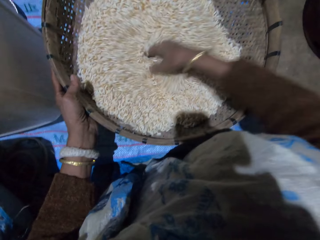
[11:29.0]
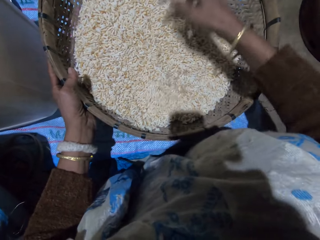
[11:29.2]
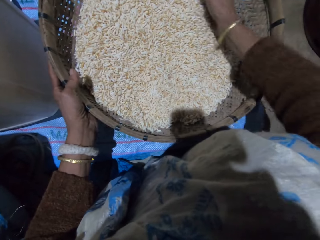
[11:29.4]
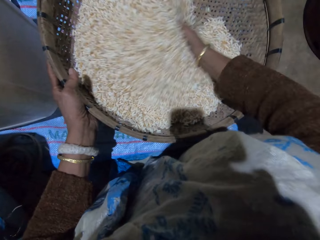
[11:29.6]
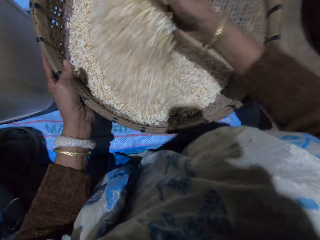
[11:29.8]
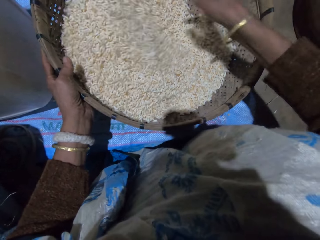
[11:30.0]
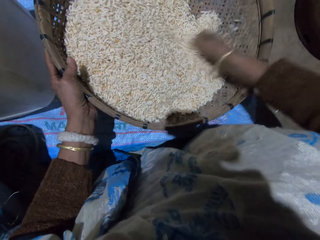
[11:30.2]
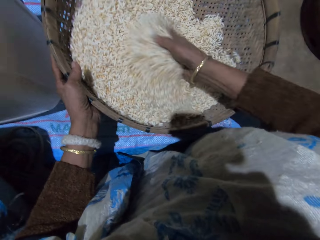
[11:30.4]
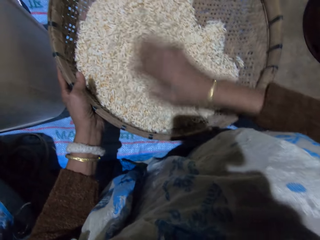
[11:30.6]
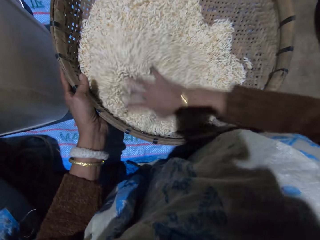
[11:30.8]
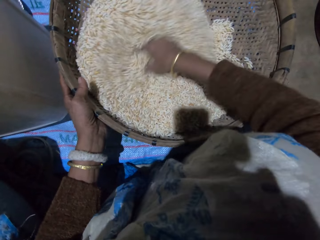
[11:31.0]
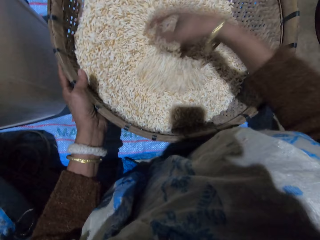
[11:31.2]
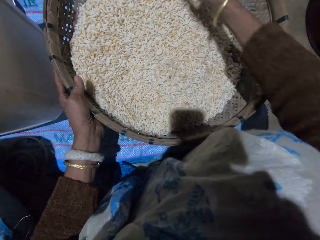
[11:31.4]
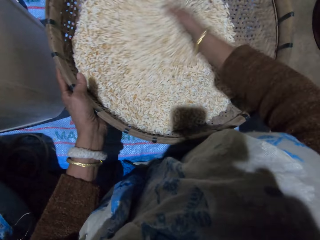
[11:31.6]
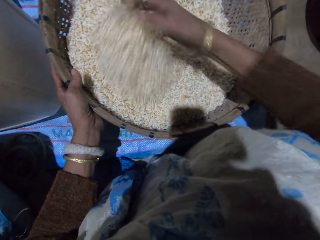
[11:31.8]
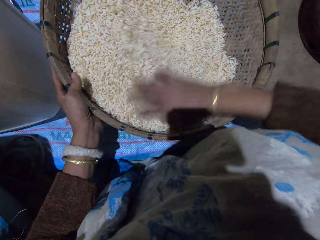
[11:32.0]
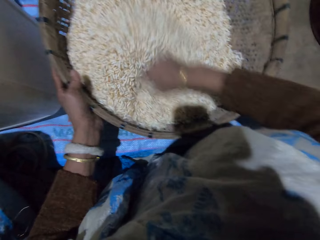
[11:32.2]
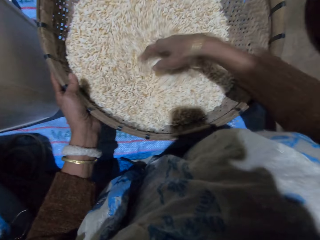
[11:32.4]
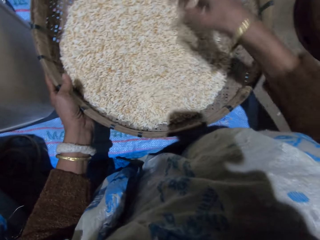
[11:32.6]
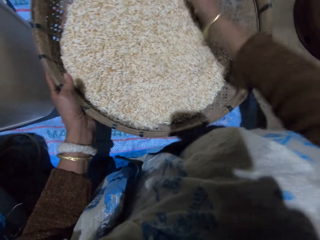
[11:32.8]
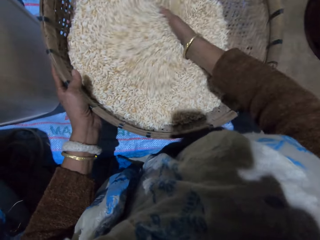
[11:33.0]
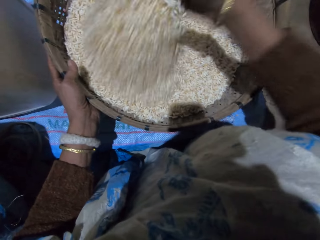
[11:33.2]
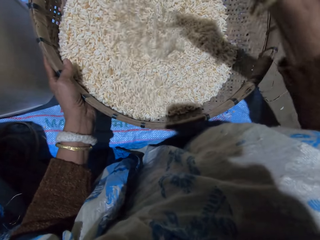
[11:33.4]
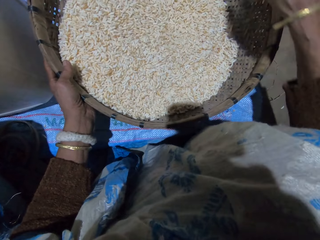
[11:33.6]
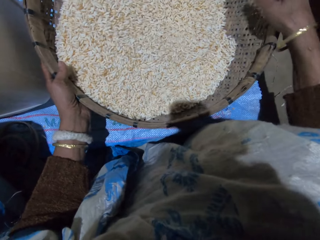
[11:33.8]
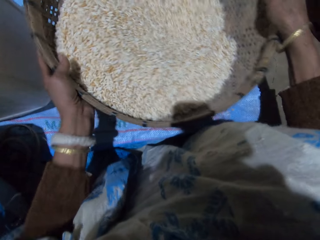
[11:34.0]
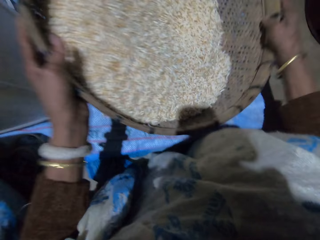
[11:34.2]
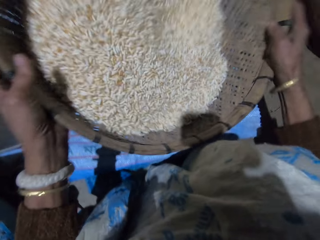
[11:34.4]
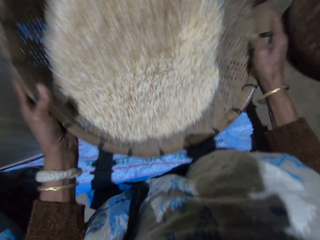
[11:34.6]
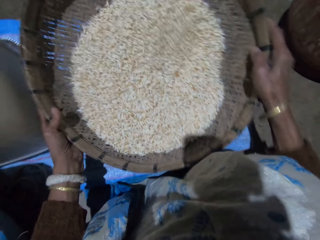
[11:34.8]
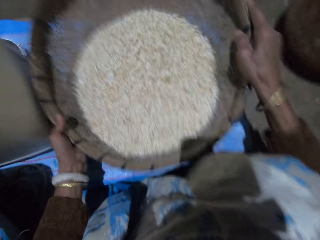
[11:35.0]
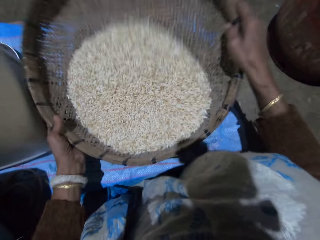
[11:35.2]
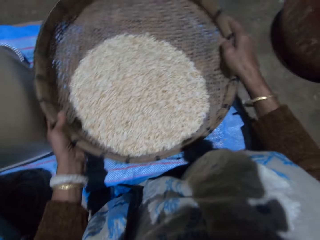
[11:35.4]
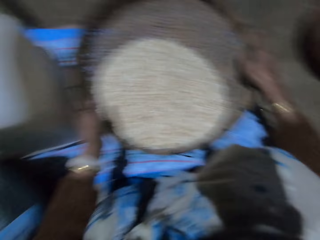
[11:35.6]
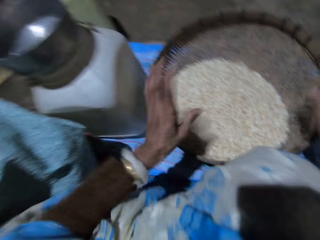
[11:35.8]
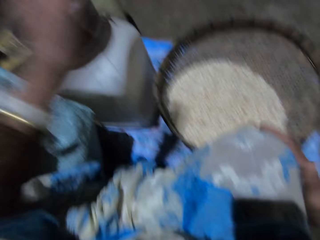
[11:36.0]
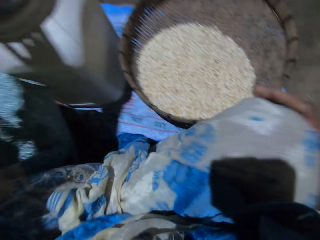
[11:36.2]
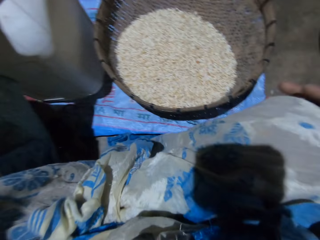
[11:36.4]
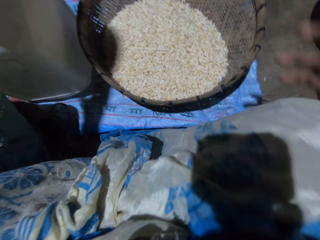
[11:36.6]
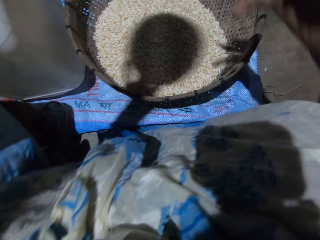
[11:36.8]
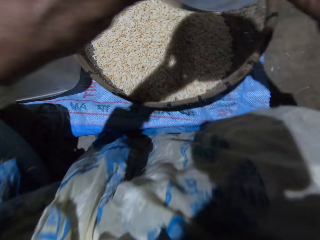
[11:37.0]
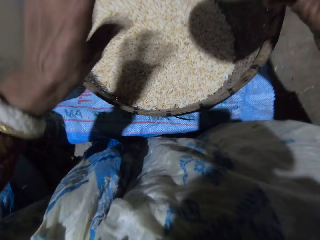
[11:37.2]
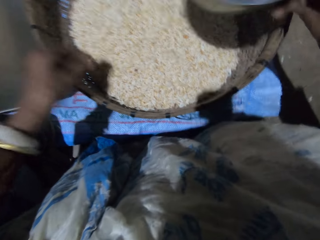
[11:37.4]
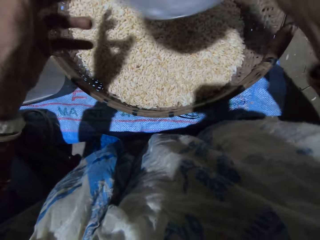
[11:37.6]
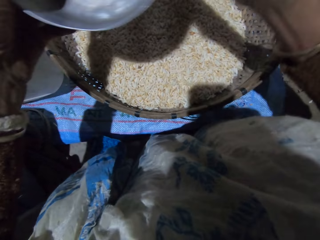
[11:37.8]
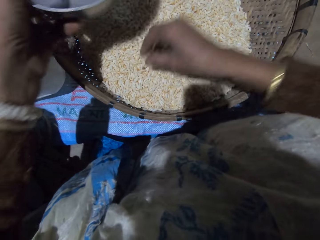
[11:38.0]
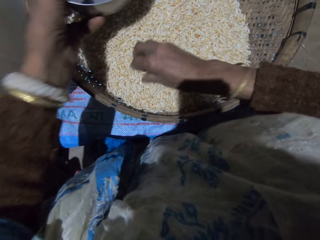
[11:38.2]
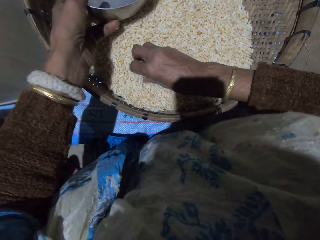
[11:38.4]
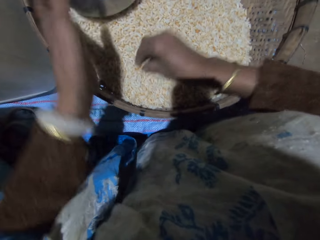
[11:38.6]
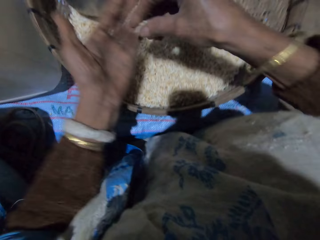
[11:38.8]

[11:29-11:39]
The camera wearer holds the basket with both hands. She lifts up the basket. She shakes the basket with both hands. She puts down the basket. She picks up the metal pot or stainless bowl. She carries the stainless bowl on the plastic container with her left hand. She holds the metal pot with her right hand. She holds the metal pot with her left hand. She places the metal pot on the basket with grains. She takes out some of the grains in the basket with her right hand.

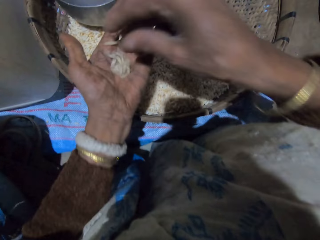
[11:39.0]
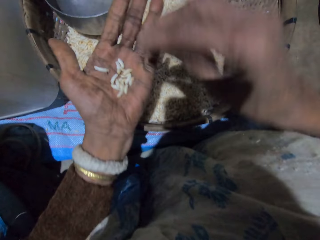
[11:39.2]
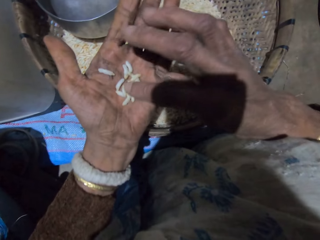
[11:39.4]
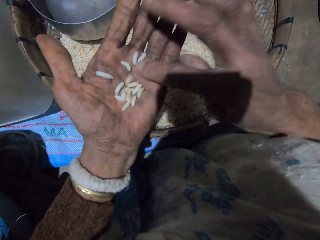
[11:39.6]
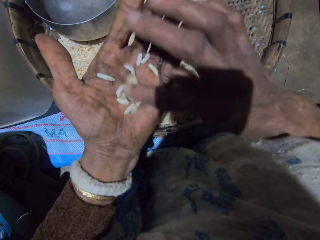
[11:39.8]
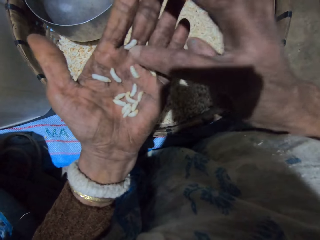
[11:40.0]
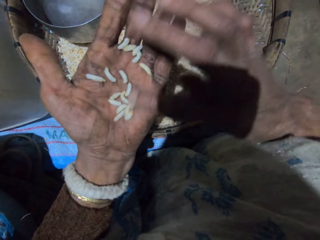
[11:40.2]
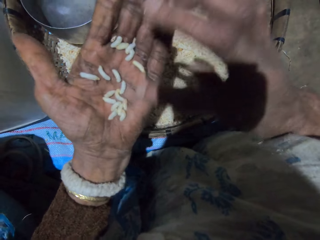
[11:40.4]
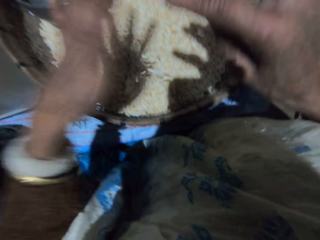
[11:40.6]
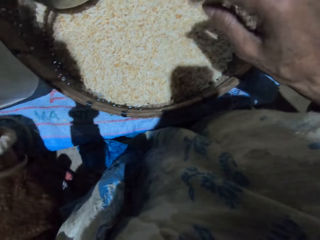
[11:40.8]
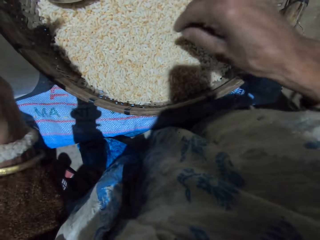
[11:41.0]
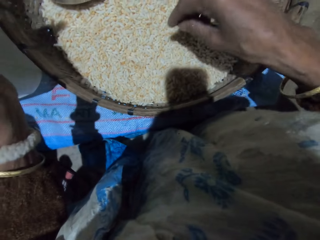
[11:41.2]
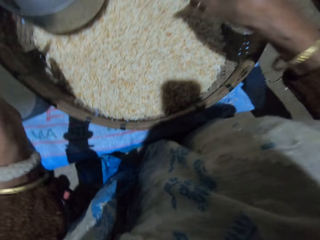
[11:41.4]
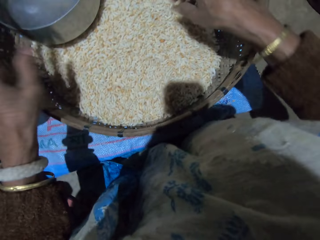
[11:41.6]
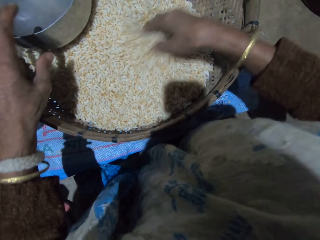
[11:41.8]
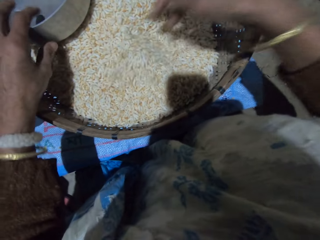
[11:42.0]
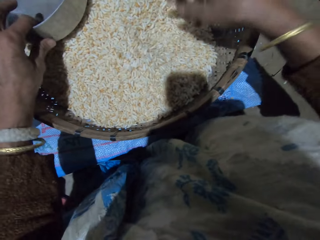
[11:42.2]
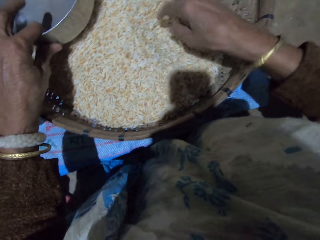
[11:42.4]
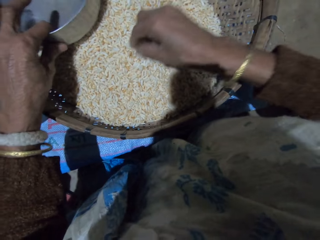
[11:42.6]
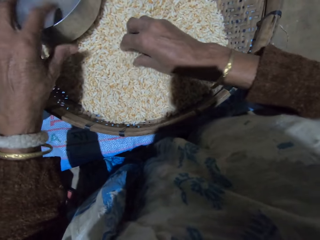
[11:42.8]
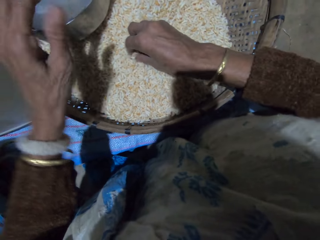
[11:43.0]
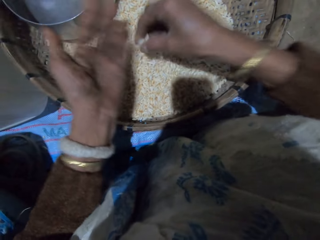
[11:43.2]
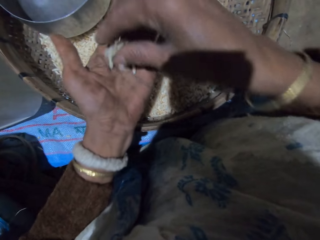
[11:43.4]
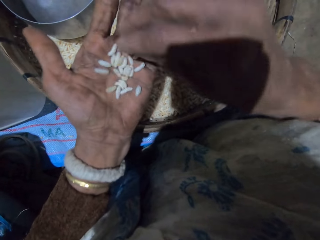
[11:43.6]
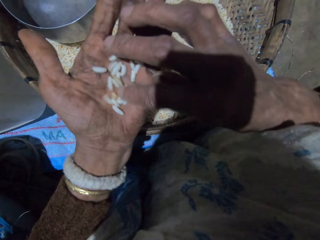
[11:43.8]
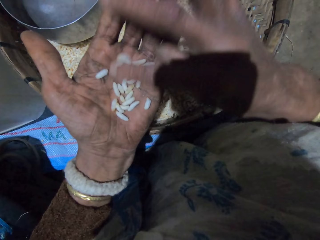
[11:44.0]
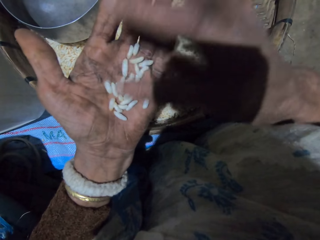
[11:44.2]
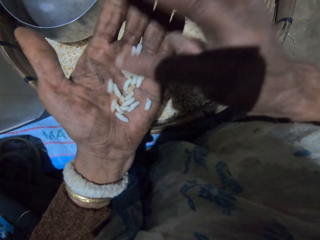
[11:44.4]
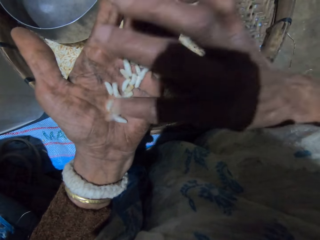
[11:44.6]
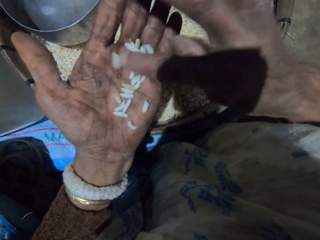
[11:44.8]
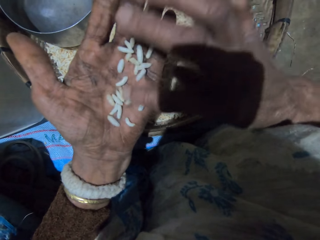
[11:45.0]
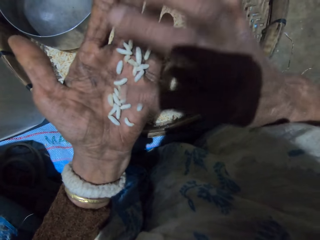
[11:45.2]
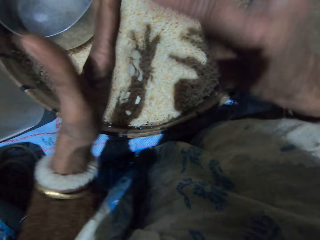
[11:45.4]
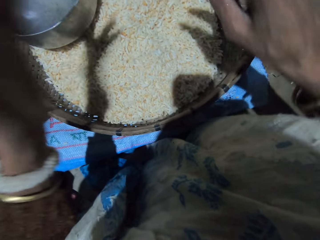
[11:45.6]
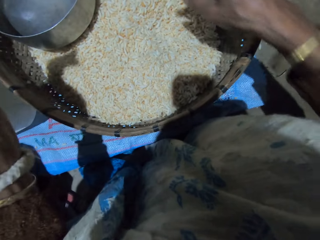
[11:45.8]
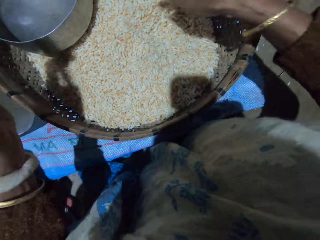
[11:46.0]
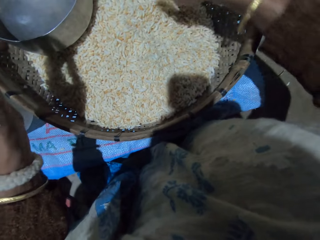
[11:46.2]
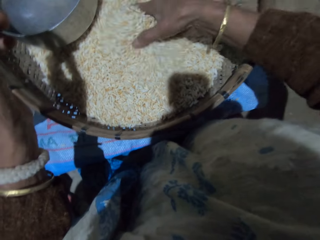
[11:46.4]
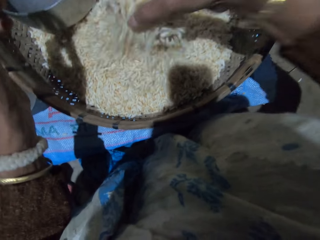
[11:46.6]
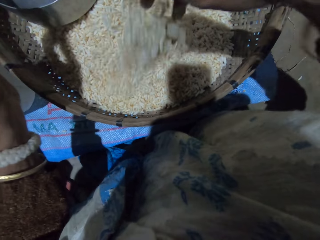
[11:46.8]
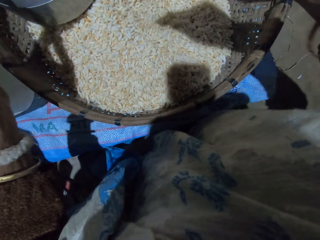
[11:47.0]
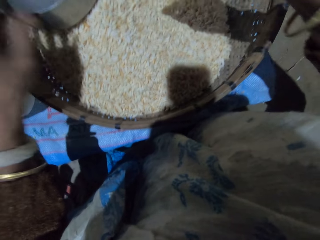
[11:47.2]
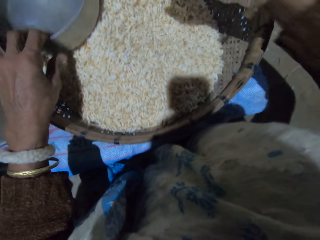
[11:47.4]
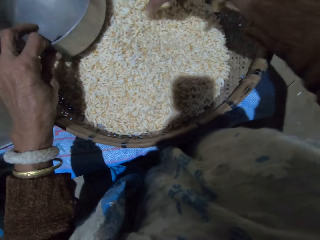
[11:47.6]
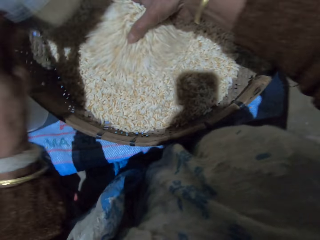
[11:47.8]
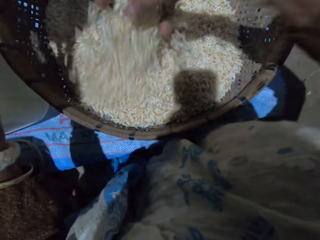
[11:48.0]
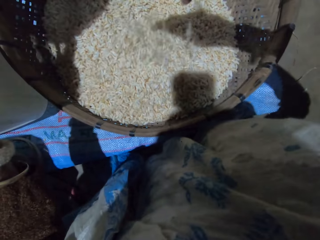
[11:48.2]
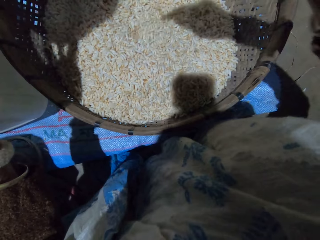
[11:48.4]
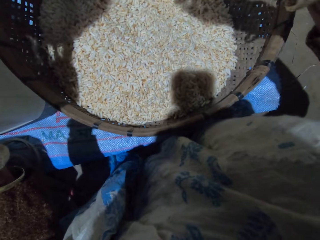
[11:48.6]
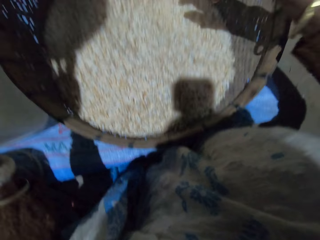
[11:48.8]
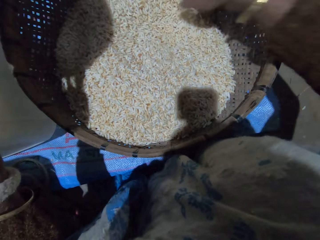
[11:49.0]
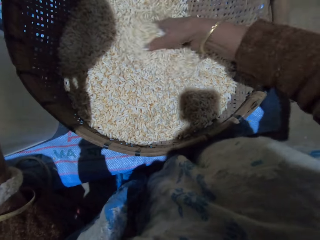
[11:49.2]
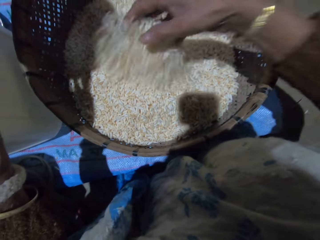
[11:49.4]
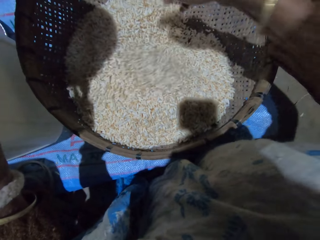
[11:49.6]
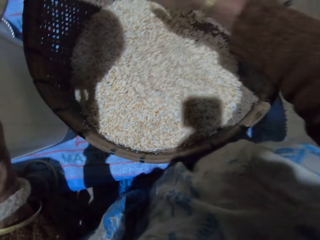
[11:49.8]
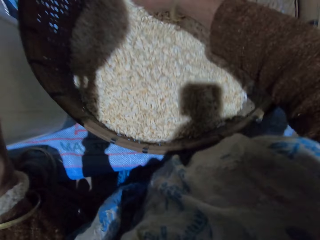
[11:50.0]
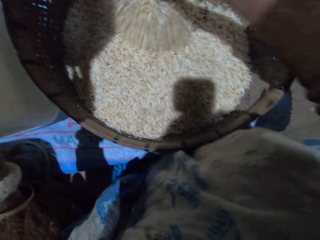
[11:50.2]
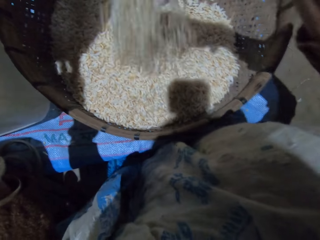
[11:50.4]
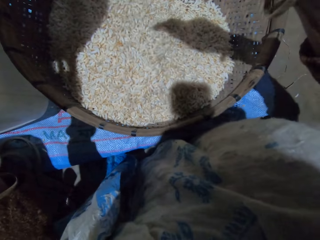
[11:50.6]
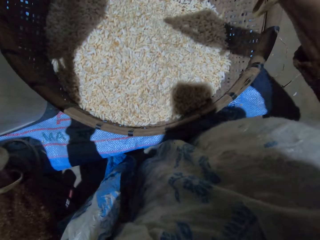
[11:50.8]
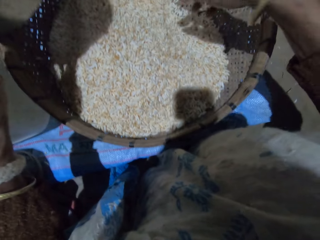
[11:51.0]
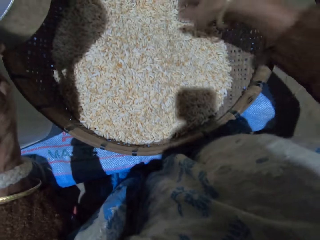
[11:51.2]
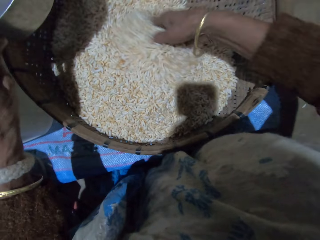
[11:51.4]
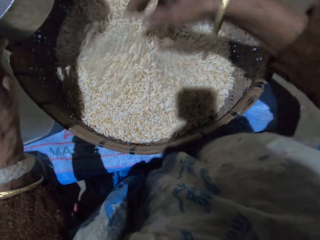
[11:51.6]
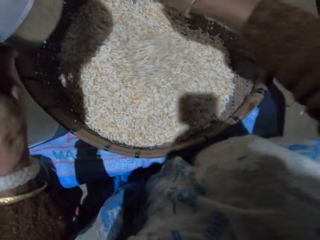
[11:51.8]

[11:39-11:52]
The camera wearer drops the grains in her right hand on her left hand. She sorts the grains with her right hand. She pours the grains in her left hand in the basket. She sorts the grains with her right hand. She touches the metal pot with her left hand. She takes out some of the grains in the basket with her right hand. She drops the grains in her right hand on her left hand. She sorts the grains with her right hand. She pours the grains in her left hand in the basket. She sorts the grains with her right hand. She turns the grains in the basket with her right hand. She picks up the metal pot. She sorts the grains with her right hand.
